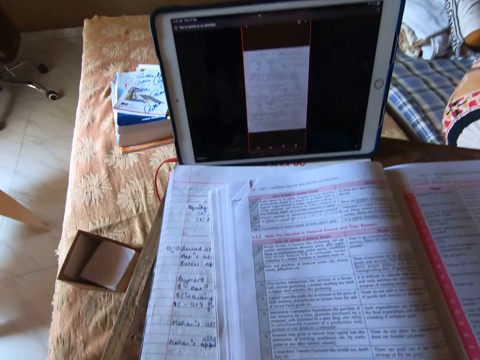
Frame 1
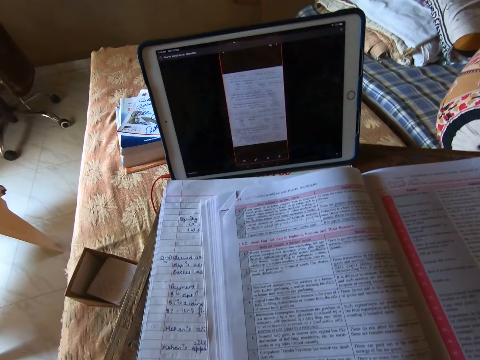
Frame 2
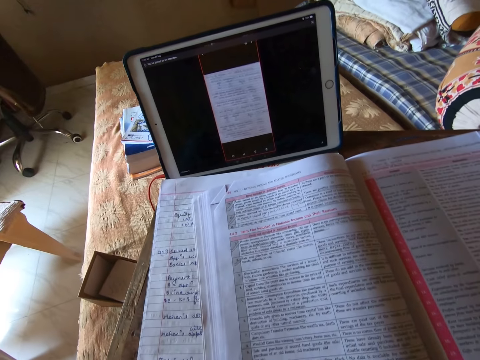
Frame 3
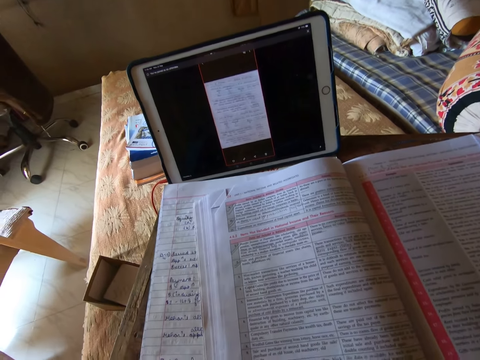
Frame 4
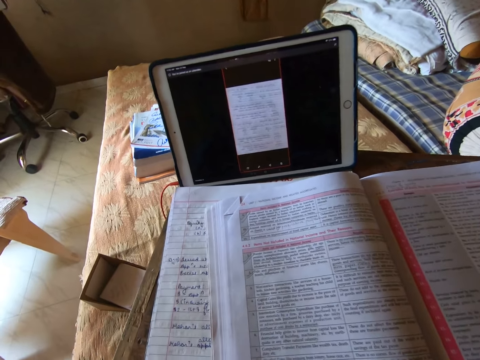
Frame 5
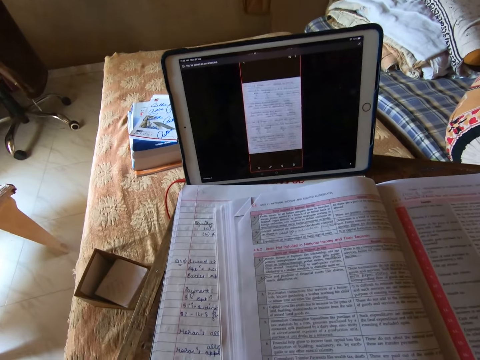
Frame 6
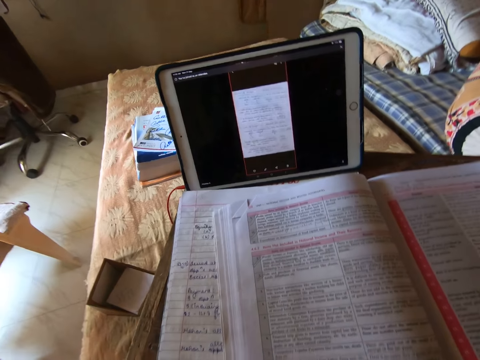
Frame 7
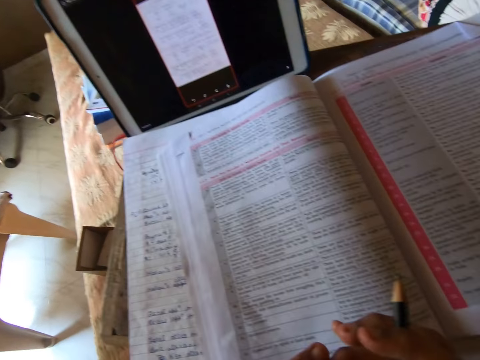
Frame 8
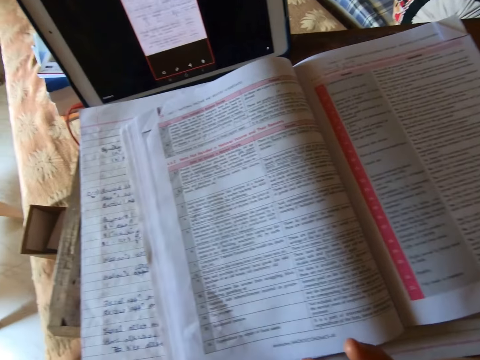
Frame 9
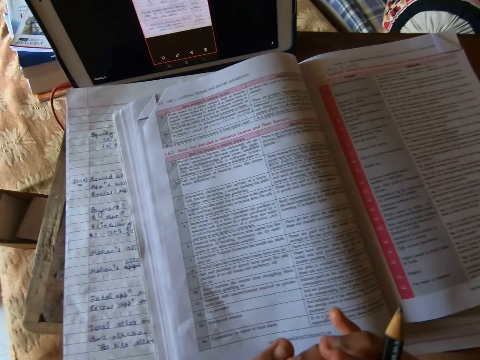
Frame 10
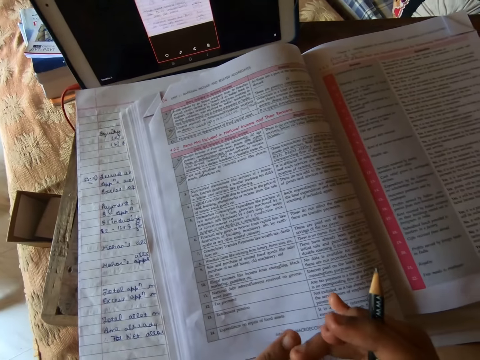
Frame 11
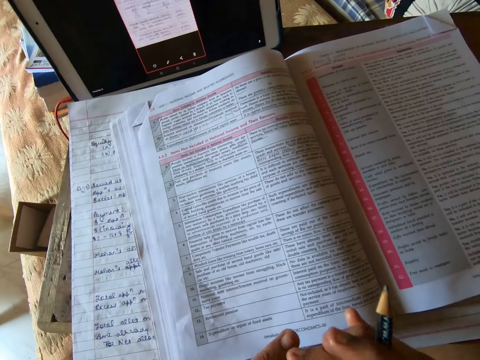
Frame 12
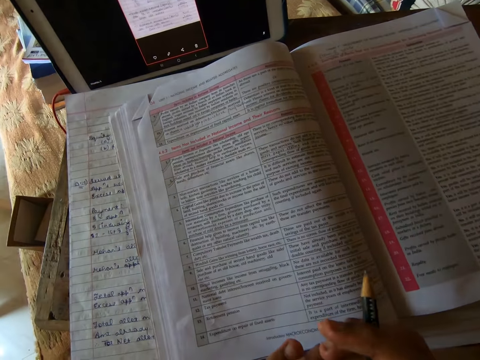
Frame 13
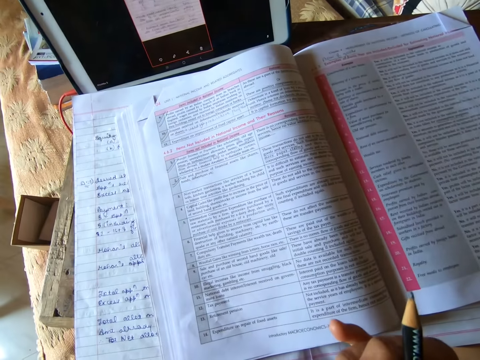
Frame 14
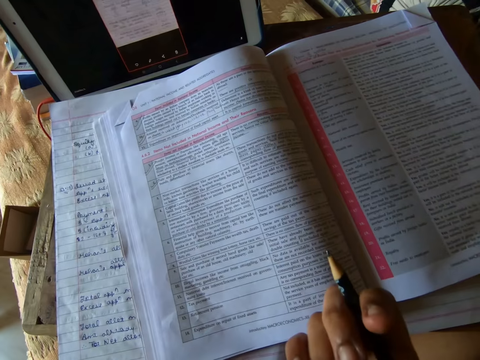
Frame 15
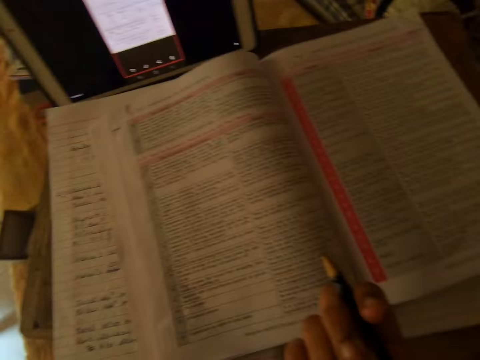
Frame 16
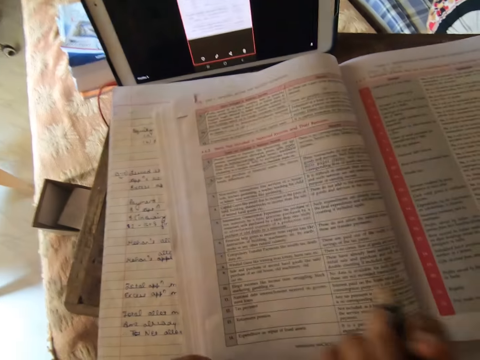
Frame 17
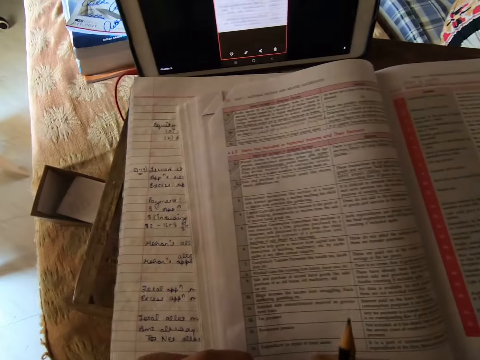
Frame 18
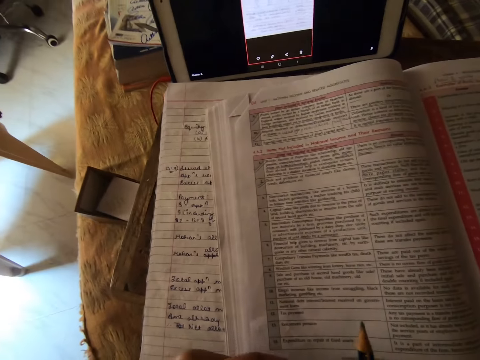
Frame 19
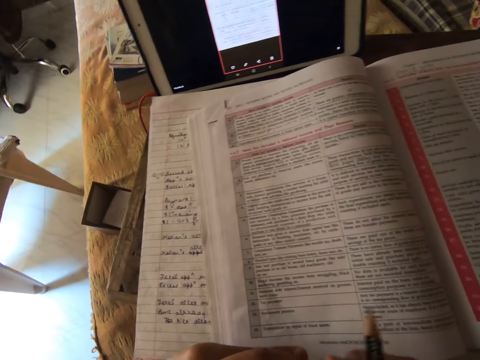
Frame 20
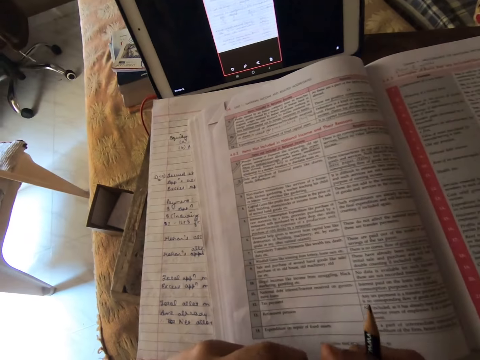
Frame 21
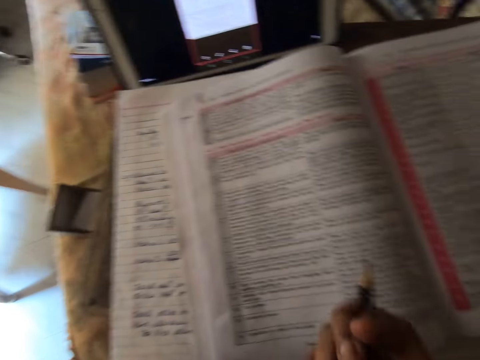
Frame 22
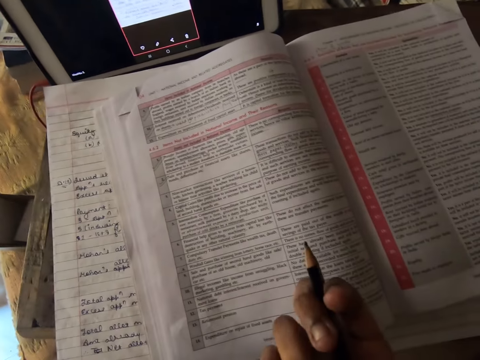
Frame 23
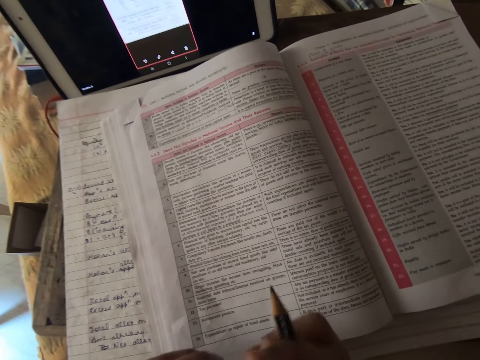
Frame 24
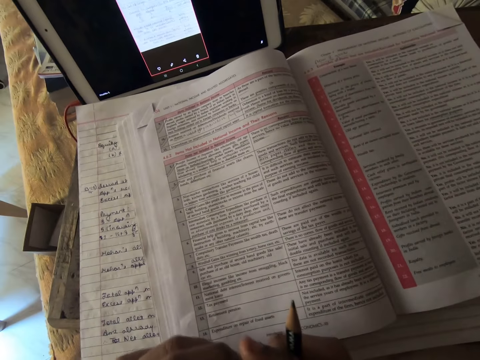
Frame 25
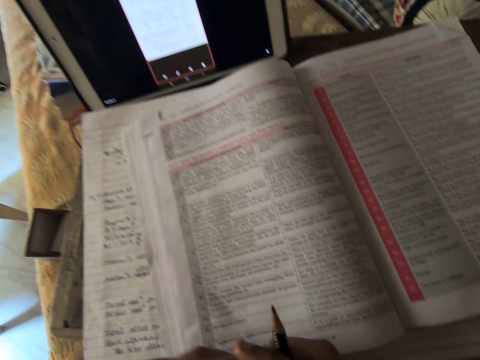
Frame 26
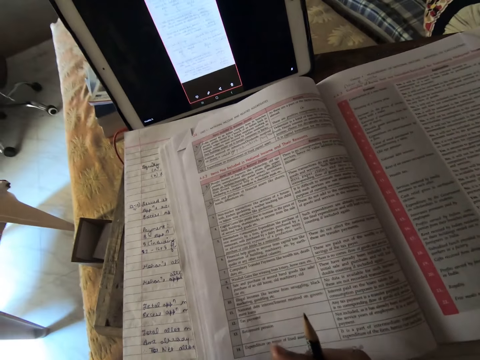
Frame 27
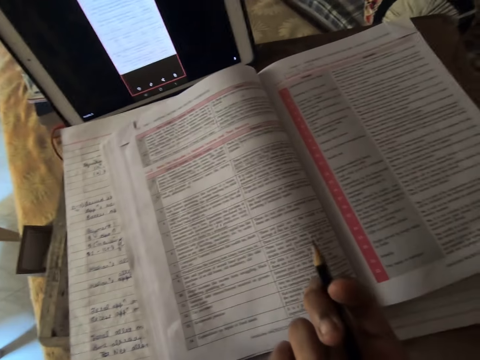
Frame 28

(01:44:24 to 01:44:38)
The camera wearer rubs his right hand fingers with his left hand.

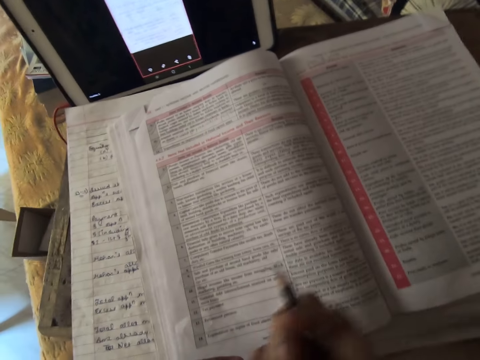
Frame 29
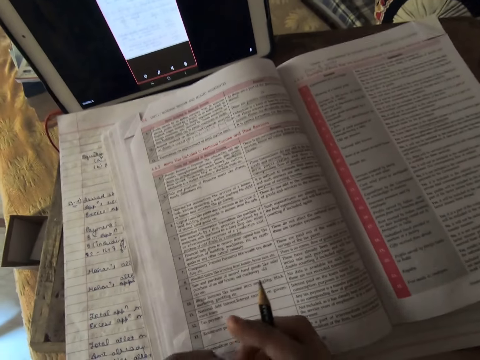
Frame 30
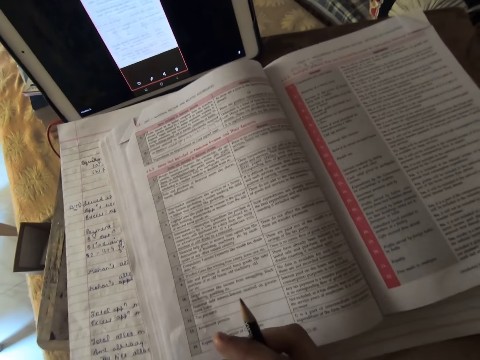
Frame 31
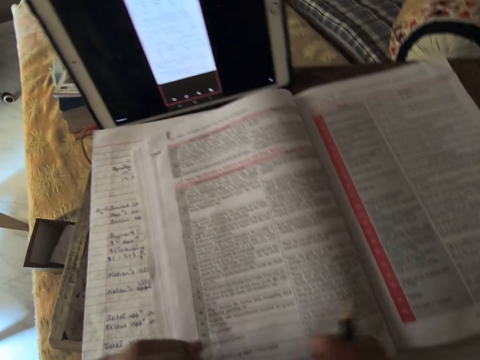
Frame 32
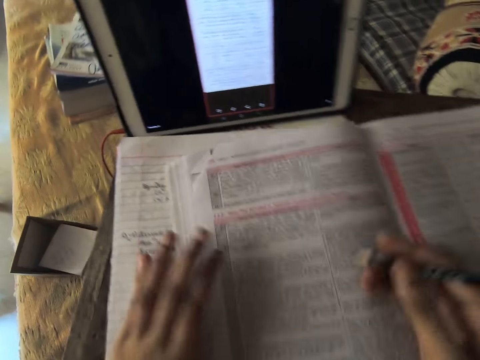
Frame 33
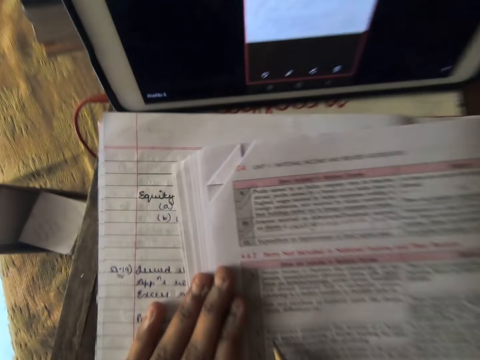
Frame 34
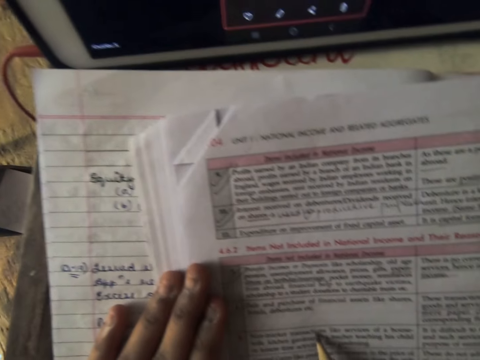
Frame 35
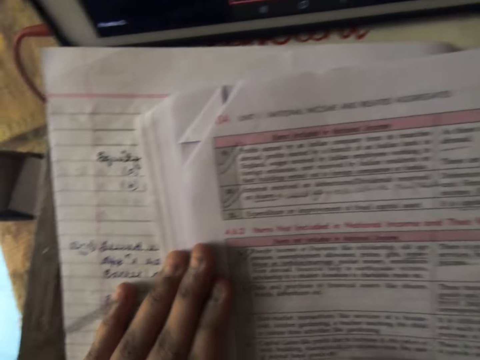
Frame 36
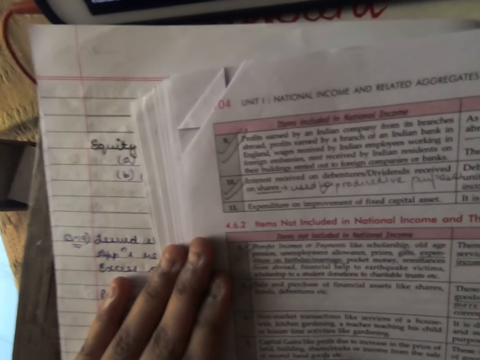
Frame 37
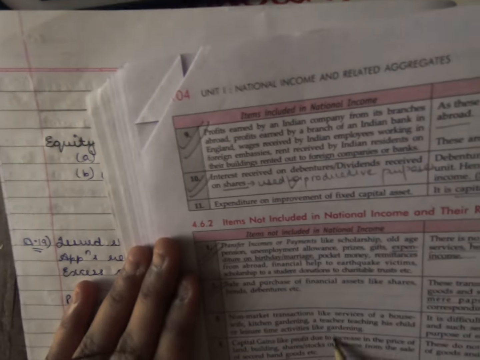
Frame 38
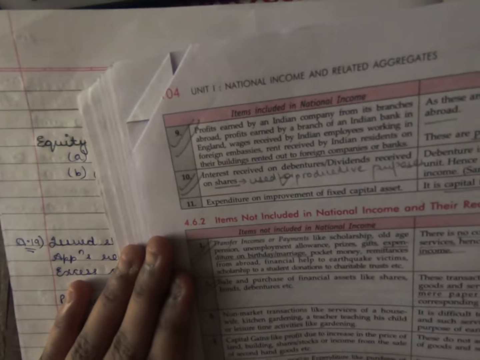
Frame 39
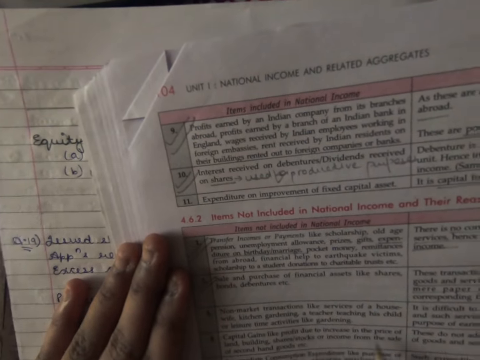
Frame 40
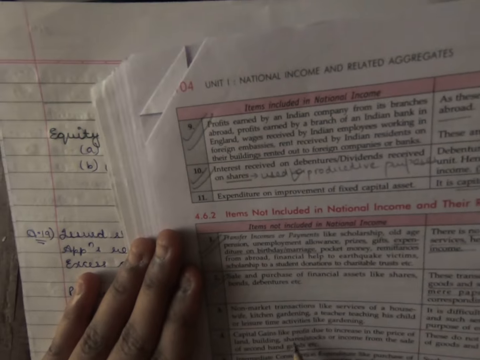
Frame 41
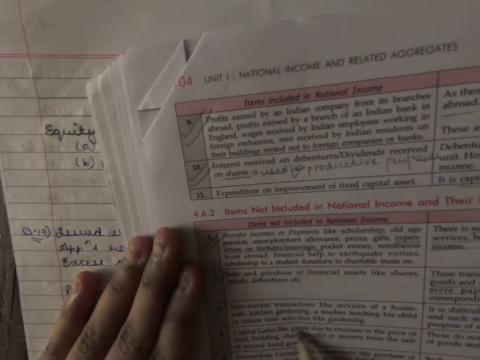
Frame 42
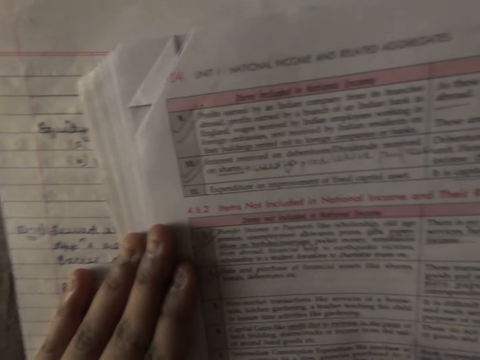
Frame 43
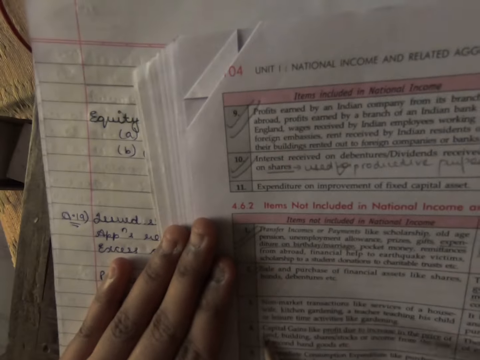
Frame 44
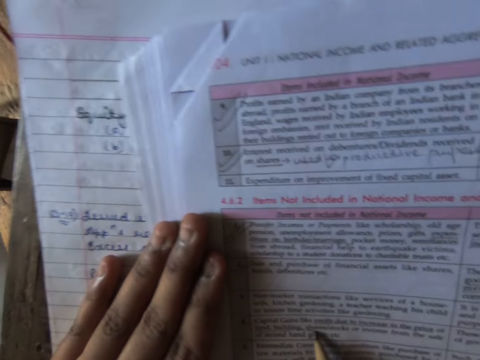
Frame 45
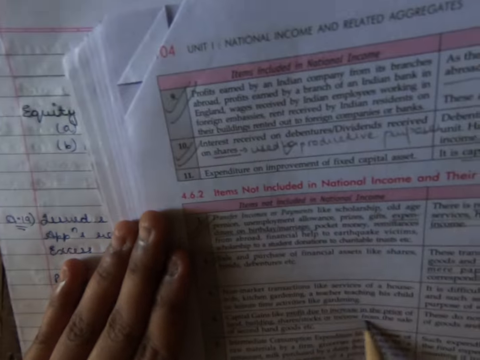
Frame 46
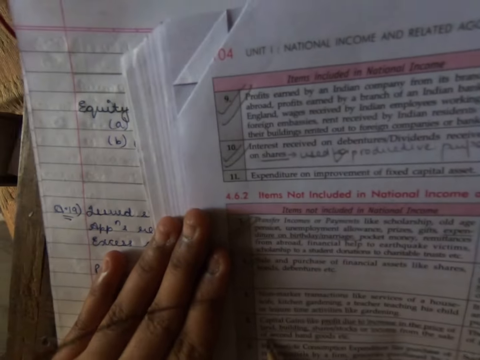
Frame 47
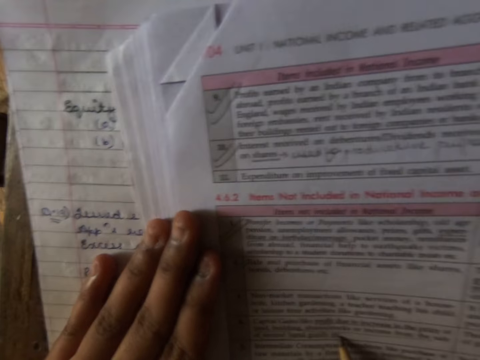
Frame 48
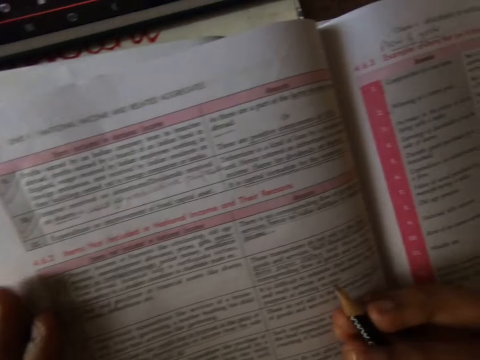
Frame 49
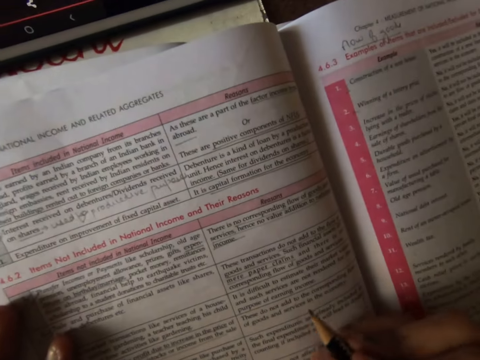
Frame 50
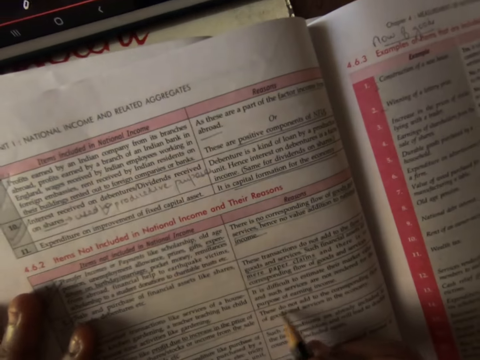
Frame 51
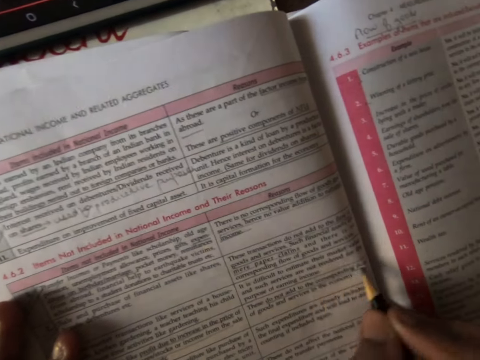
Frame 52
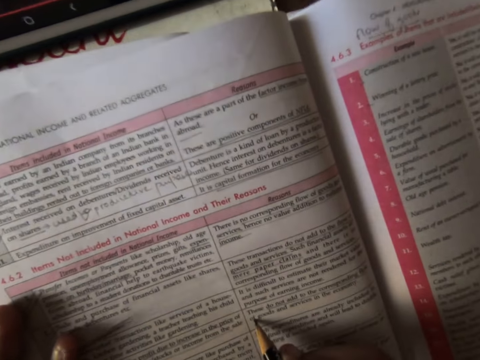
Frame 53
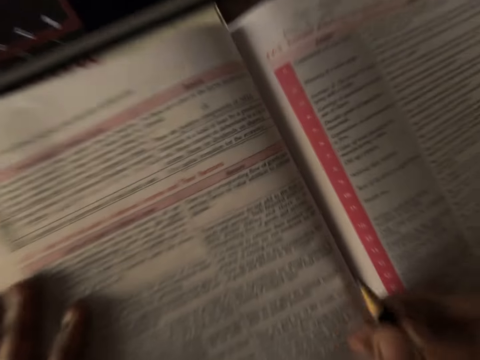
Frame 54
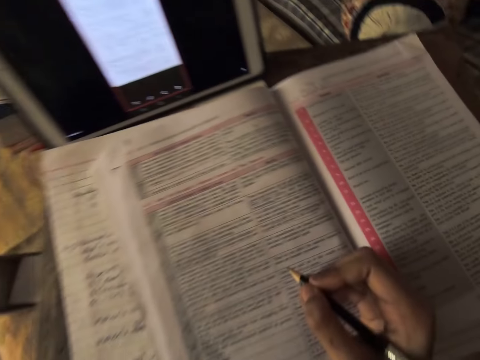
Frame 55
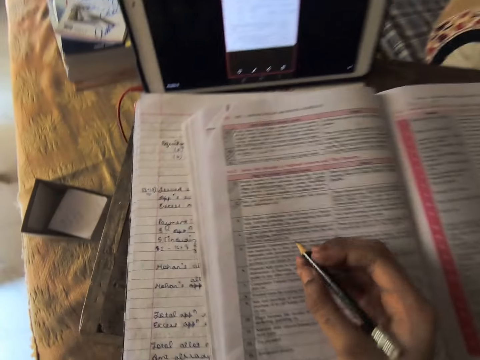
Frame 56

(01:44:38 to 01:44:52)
The camera wearer points at the book with a pencil. They underline words on the book. They do so again.
